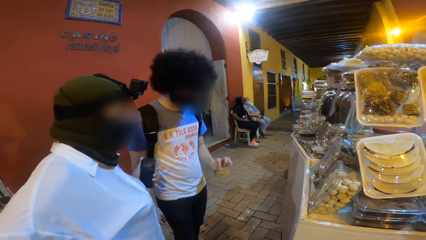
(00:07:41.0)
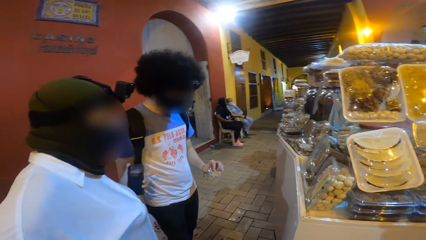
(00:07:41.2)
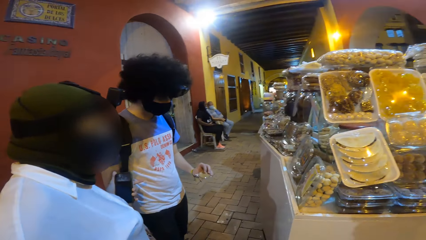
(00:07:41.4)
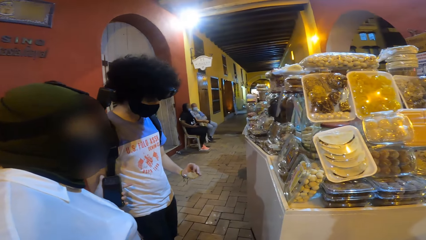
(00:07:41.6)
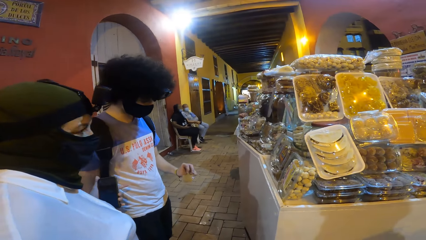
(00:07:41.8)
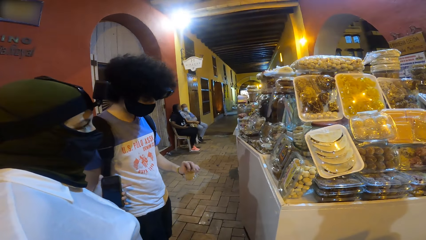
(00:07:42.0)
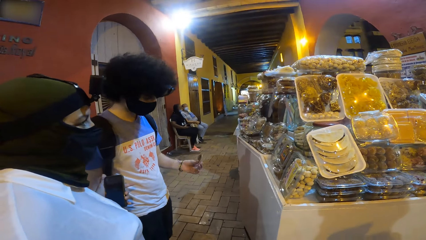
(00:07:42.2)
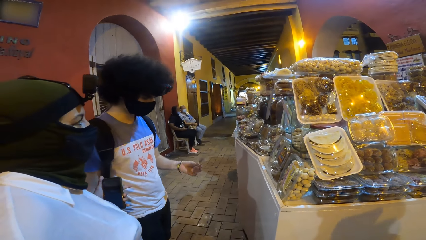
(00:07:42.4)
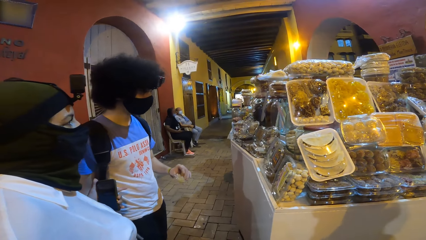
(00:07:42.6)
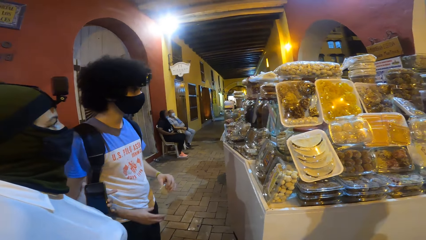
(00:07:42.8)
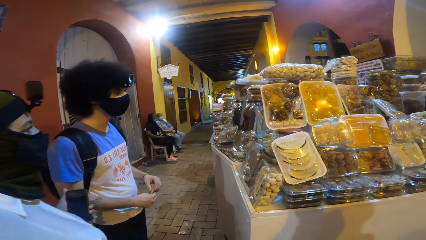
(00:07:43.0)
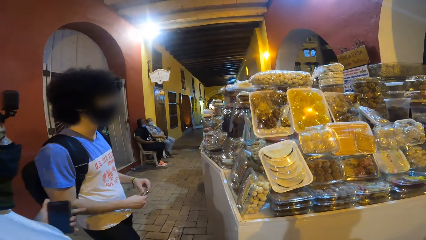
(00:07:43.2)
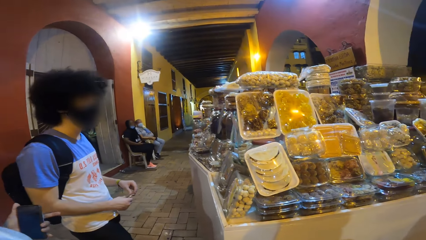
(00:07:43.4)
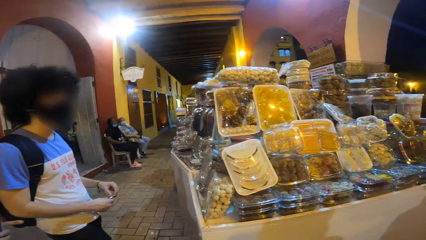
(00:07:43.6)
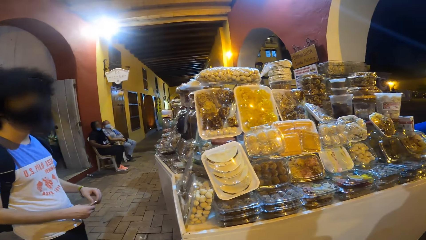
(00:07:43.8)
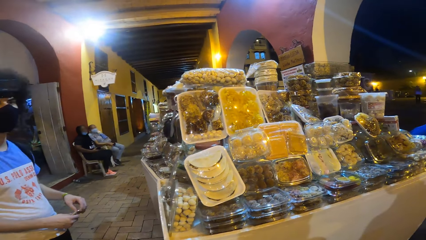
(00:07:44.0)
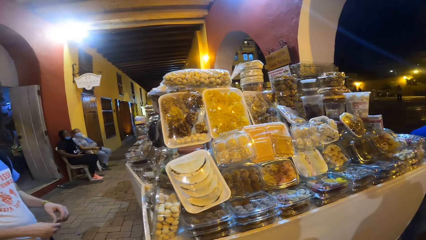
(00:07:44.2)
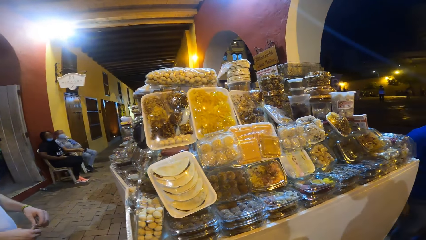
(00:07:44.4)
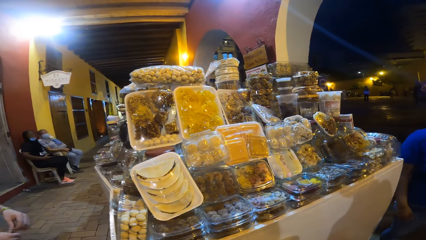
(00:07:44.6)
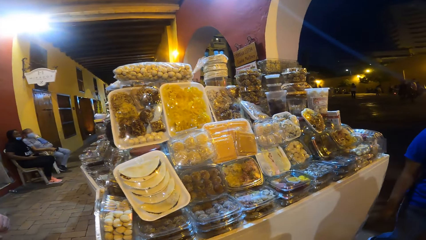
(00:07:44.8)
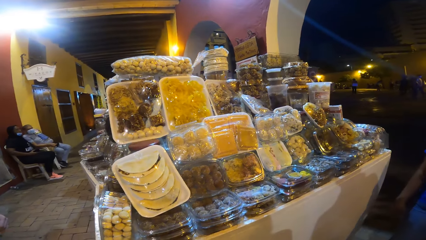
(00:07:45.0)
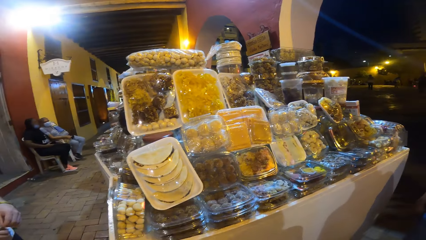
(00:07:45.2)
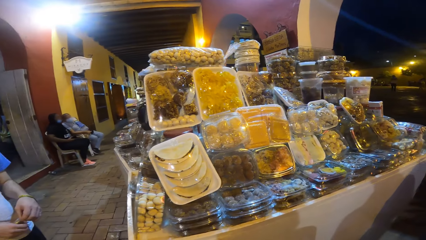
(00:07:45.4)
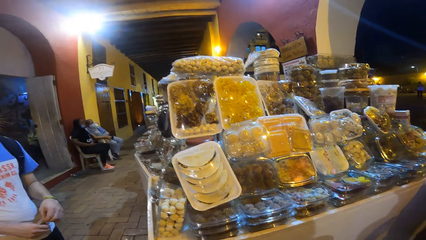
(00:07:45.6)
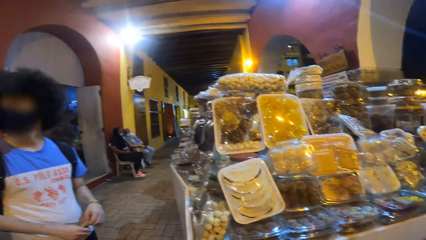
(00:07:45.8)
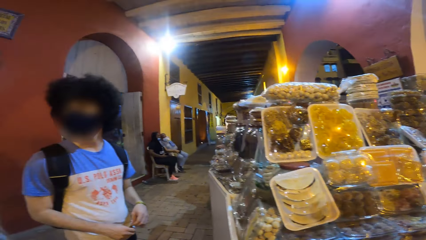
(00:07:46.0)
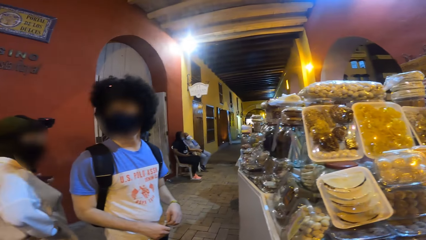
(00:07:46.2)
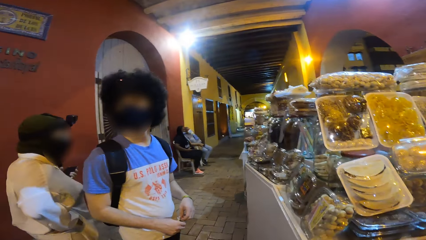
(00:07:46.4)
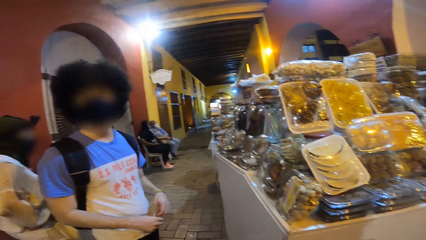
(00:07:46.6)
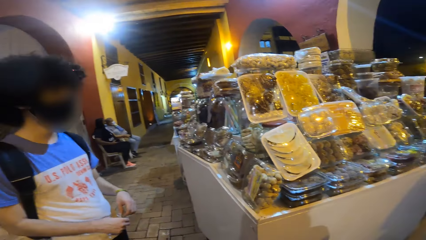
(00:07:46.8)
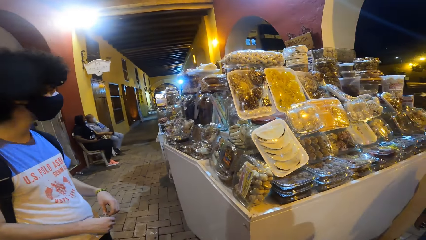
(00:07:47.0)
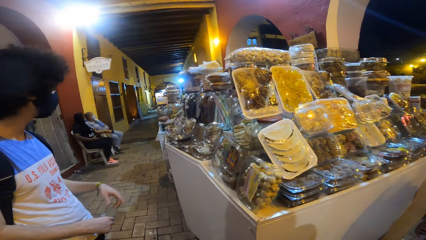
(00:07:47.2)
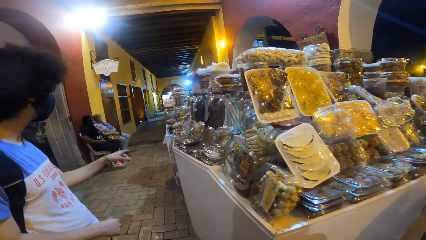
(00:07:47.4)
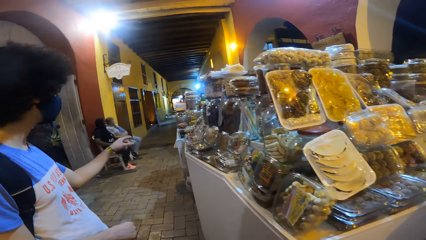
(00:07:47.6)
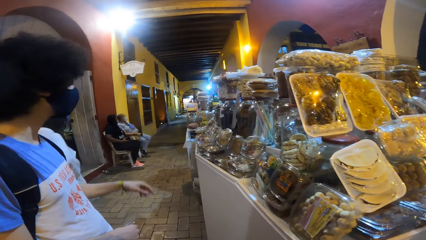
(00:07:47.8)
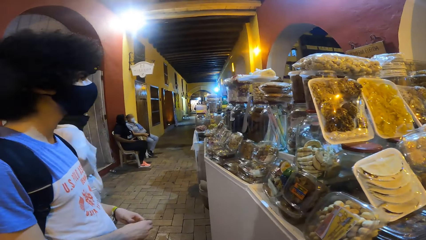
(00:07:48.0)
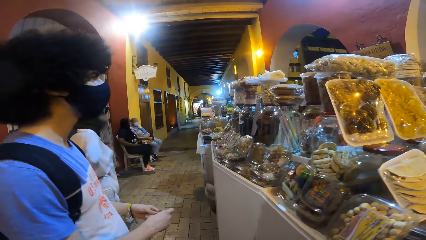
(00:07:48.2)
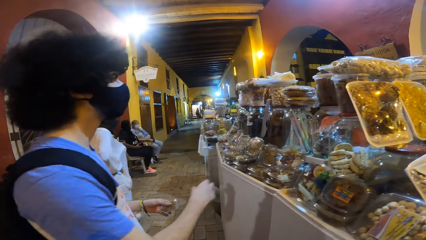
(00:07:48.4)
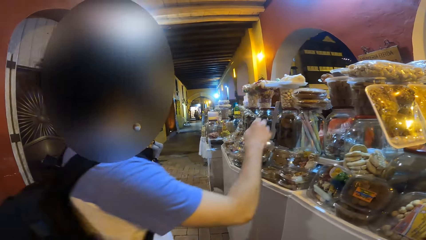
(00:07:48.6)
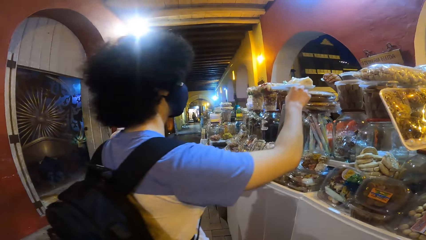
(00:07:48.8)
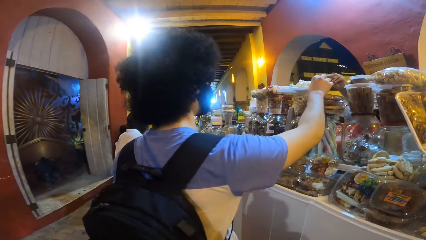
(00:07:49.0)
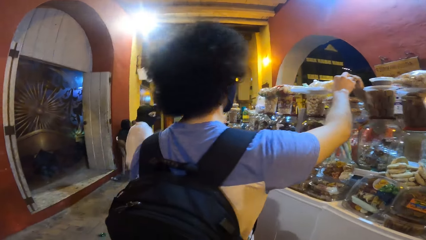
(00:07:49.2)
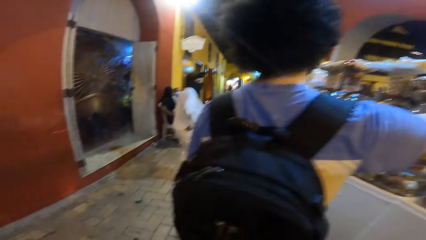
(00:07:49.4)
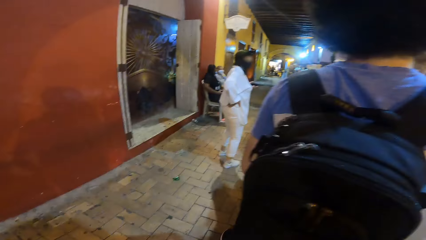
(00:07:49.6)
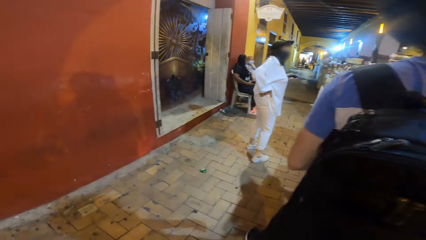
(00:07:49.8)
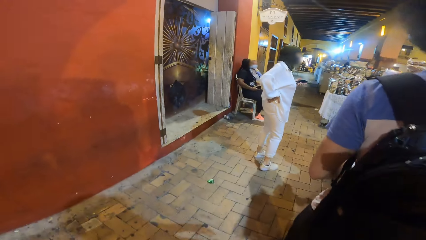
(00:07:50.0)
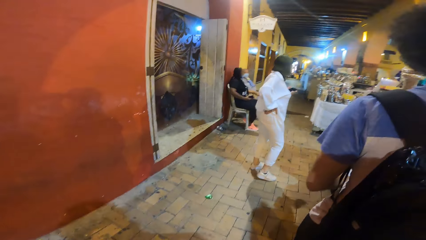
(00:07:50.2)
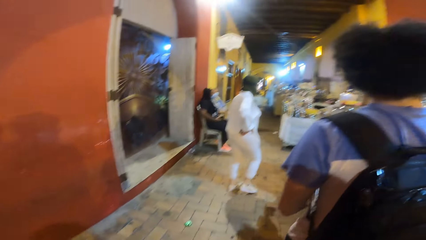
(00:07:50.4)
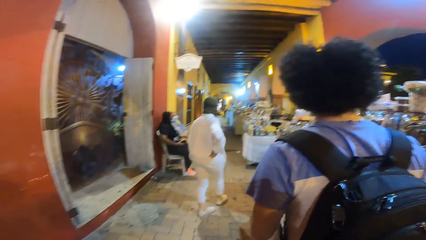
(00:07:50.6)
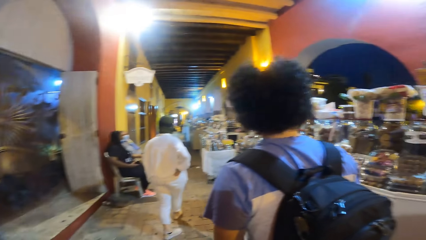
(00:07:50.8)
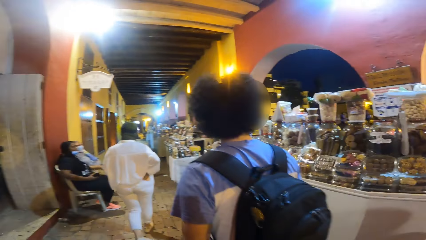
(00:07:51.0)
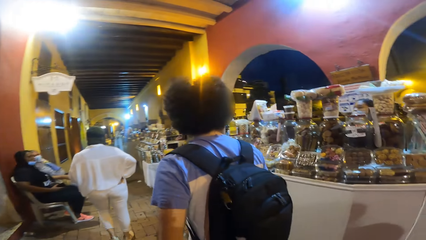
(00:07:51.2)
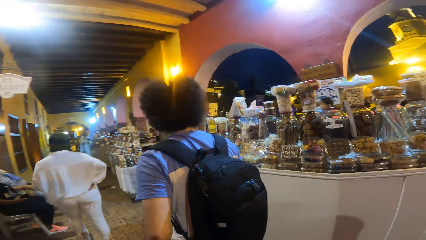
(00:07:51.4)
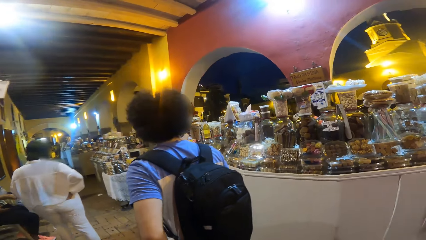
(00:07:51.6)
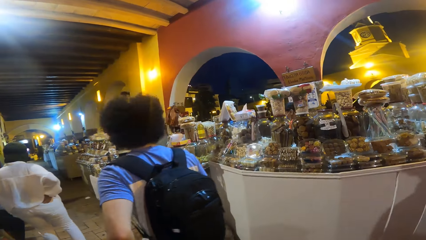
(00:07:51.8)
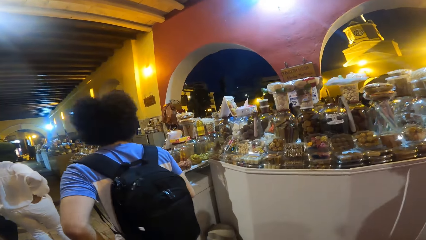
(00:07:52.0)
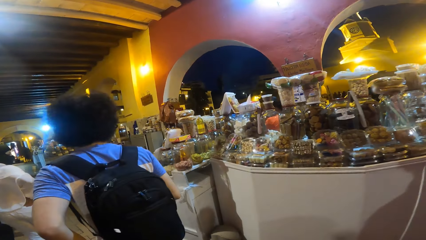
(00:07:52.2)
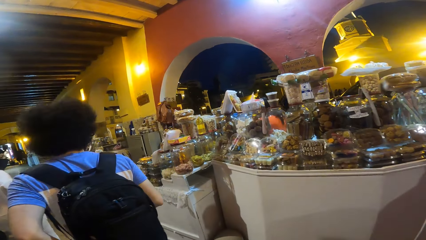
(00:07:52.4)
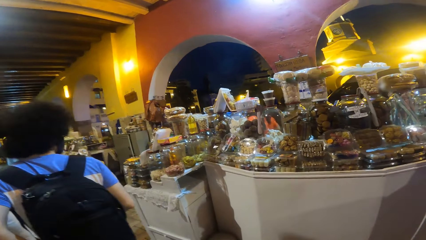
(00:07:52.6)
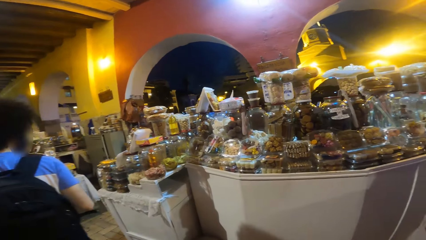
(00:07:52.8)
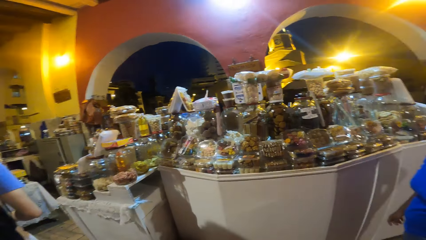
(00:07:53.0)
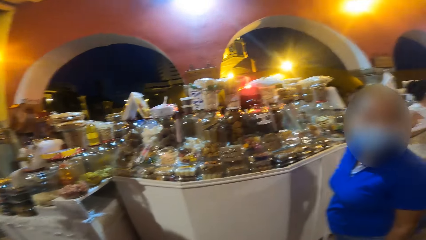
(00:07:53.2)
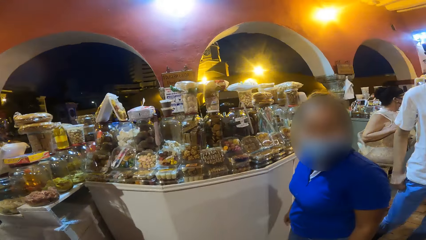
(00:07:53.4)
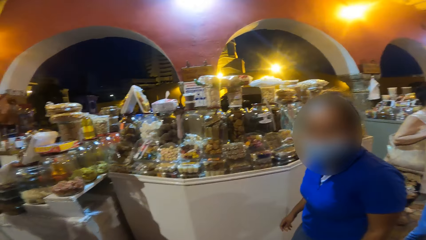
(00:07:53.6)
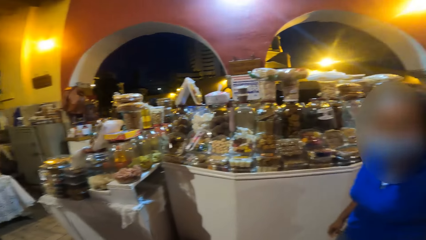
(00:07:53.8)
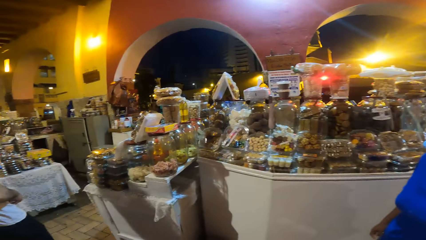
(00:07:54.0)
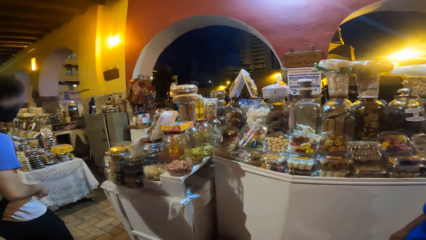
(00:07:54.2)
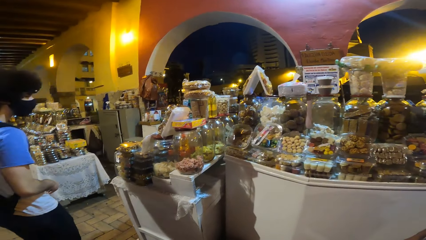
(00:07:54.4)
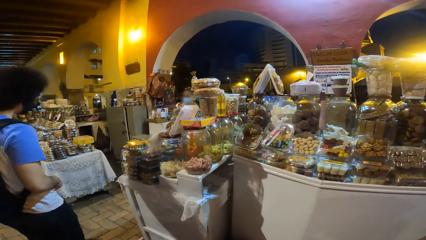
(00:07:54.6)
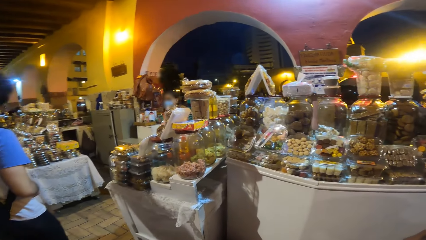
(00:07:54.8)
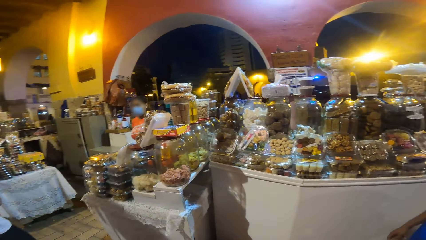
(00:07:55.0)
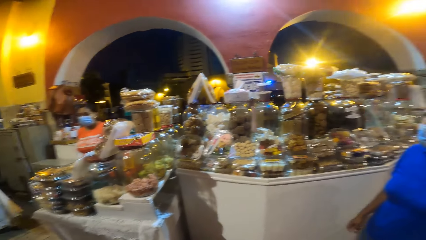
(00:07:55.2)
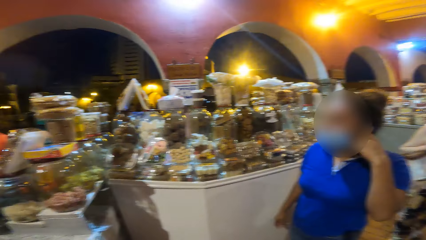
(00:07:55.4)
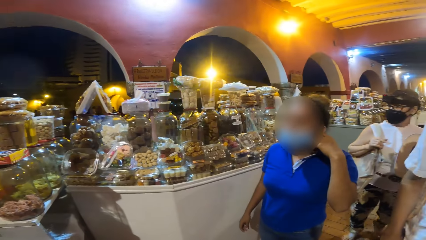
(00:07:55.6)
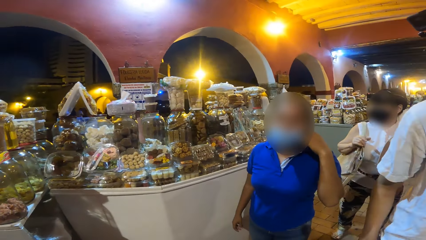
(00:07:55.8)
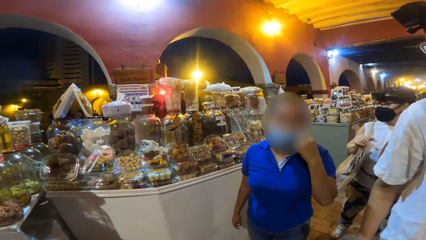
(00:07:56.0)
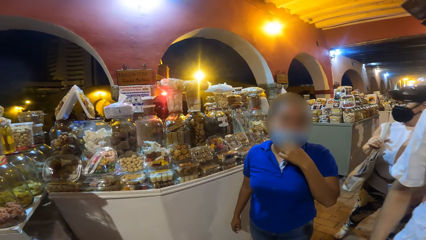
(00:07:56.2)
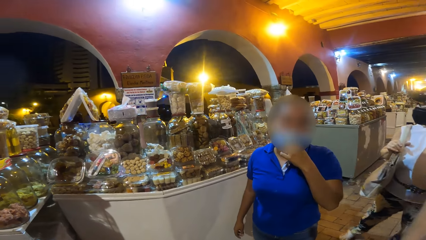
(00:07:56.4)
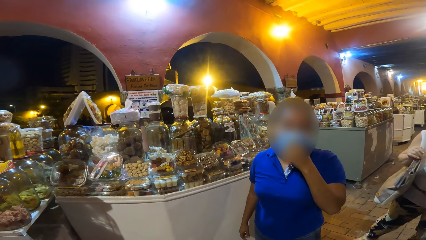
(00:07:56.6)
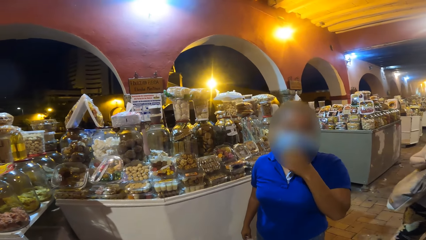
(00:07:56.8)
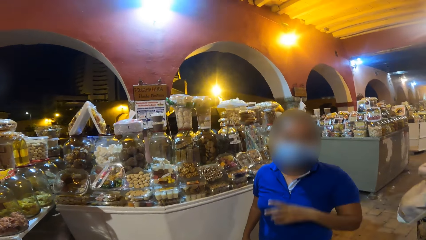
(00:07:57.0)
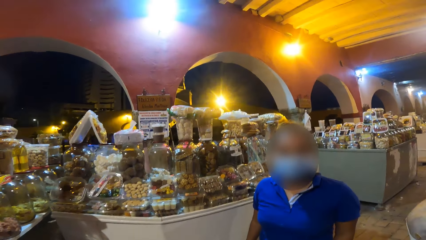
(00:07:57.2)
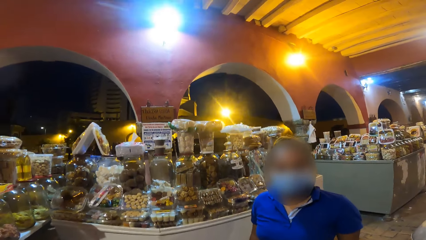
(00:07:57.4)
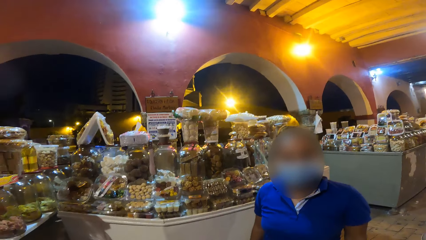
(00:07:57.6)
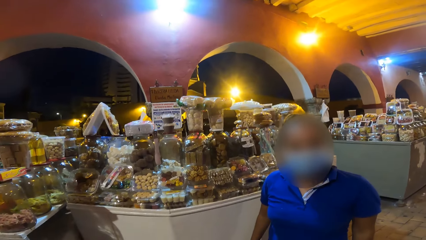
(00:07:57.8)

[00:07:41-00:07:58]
The man passes the cookie from his left hand to his right hand. The camera wearer looks around. The man passes the cookie from his right hand to his left hand. The woman walks on a corridor. The man collects a coin from another woman with his right hand. The man walks on the corridor. The camera wearer walks on the corridor. They talk to the cashier. A third woman adjusts a mask on her face with her left hand. Another man walks on the corridor.
